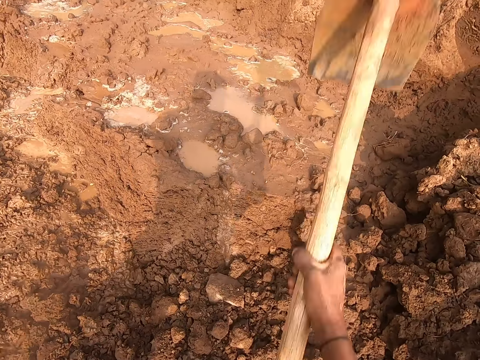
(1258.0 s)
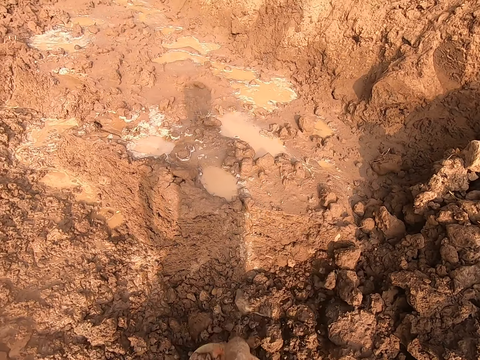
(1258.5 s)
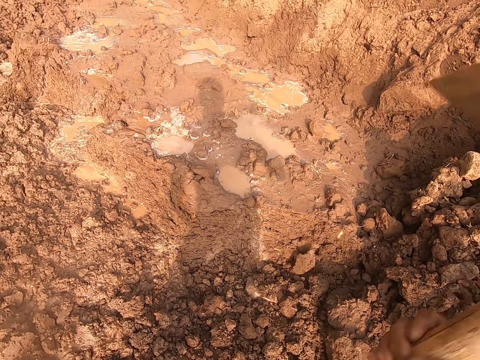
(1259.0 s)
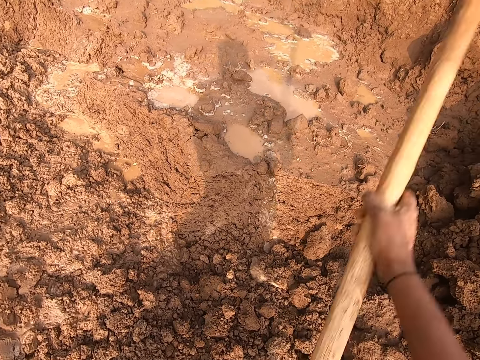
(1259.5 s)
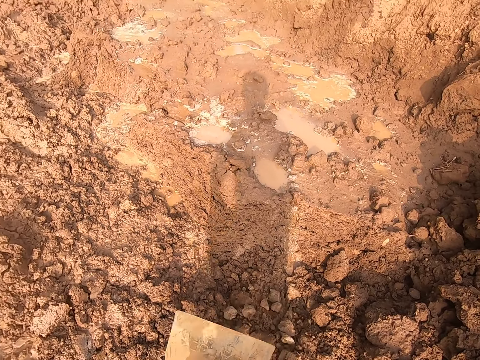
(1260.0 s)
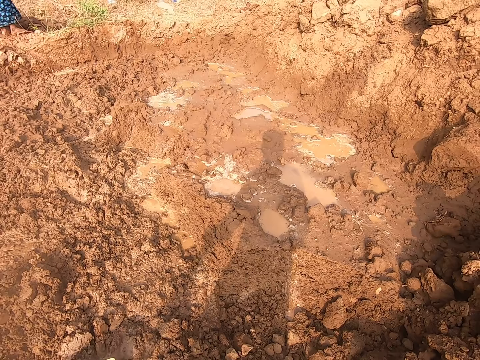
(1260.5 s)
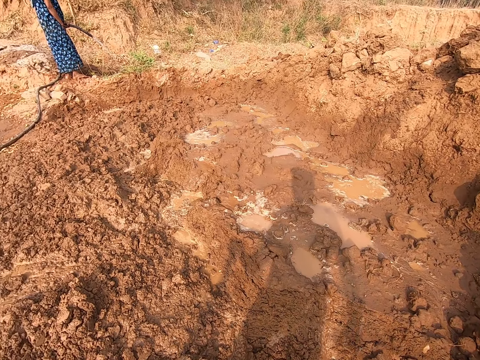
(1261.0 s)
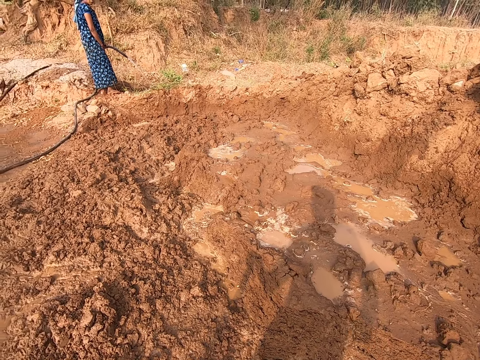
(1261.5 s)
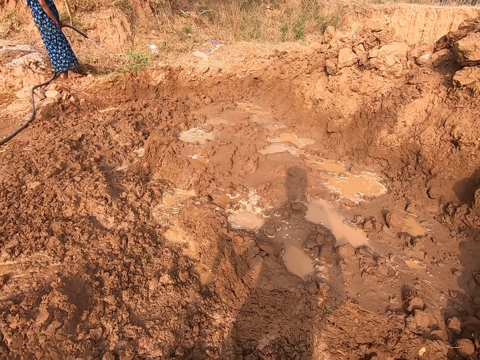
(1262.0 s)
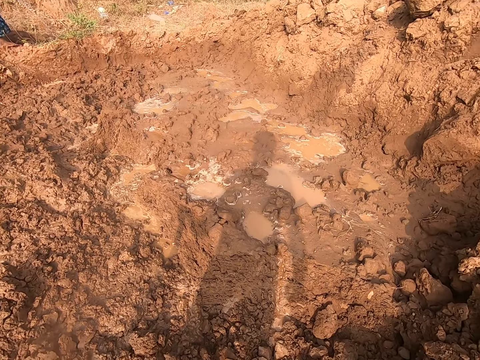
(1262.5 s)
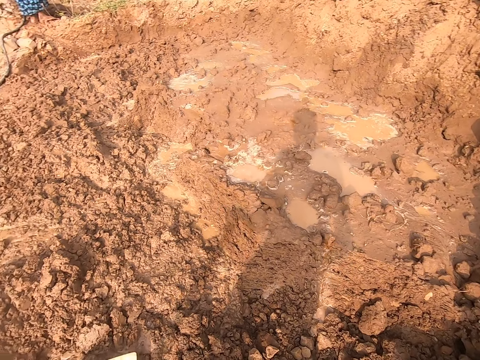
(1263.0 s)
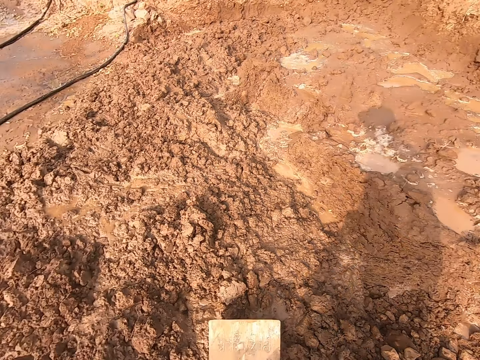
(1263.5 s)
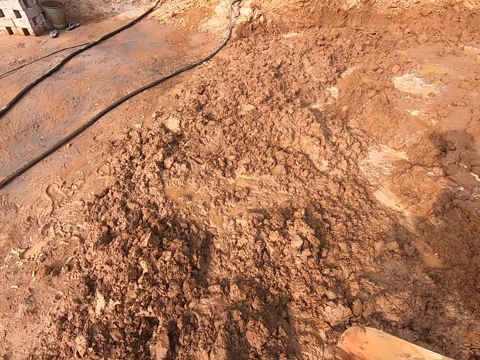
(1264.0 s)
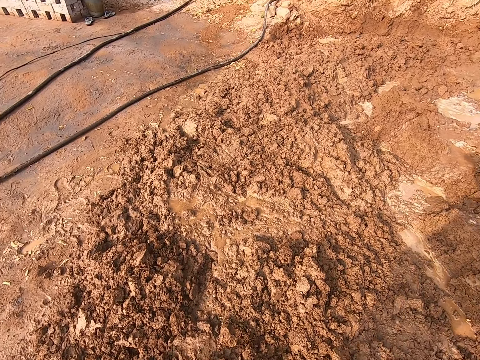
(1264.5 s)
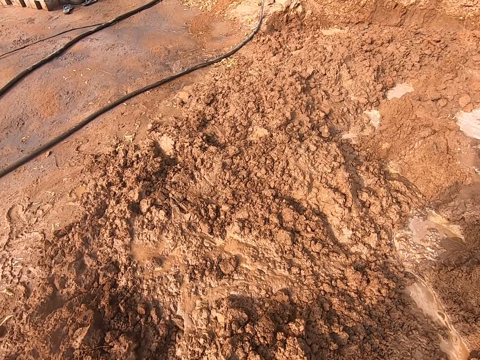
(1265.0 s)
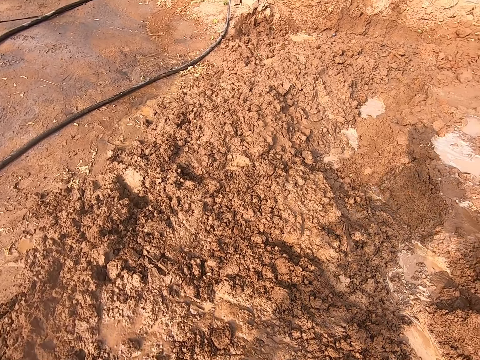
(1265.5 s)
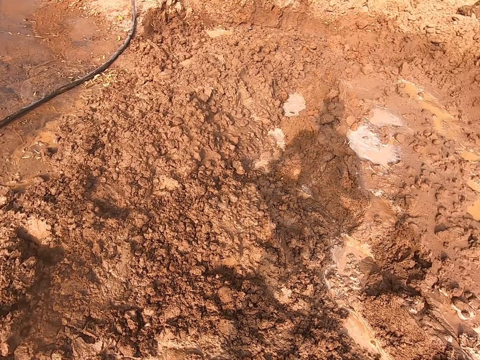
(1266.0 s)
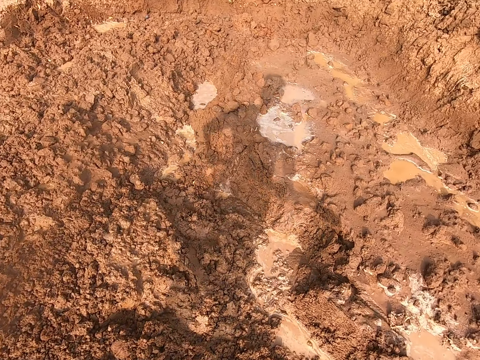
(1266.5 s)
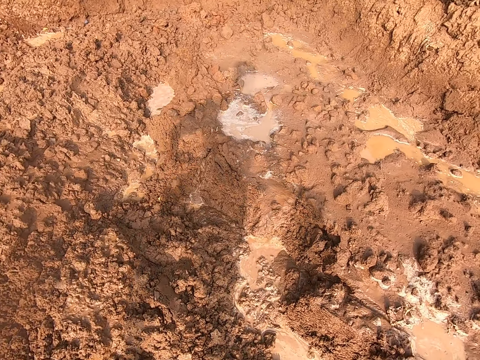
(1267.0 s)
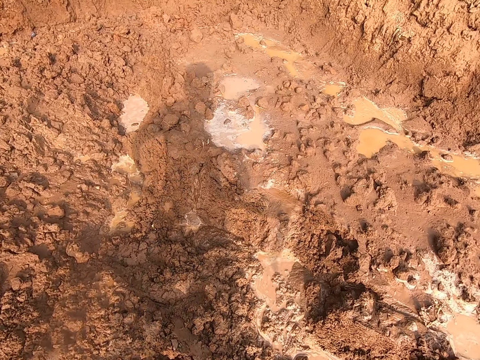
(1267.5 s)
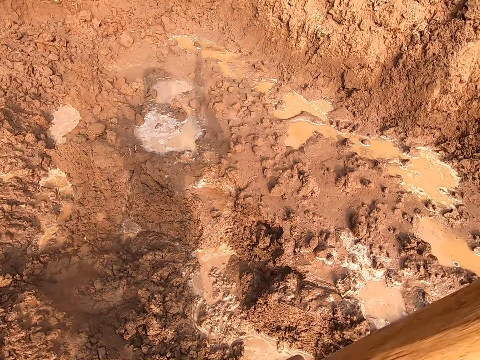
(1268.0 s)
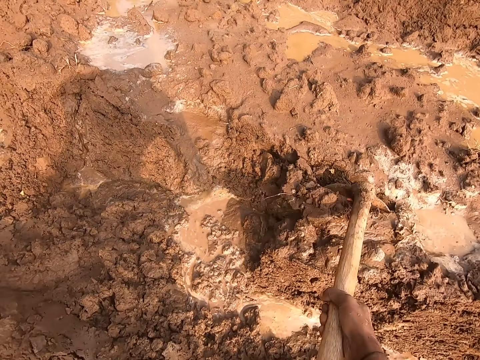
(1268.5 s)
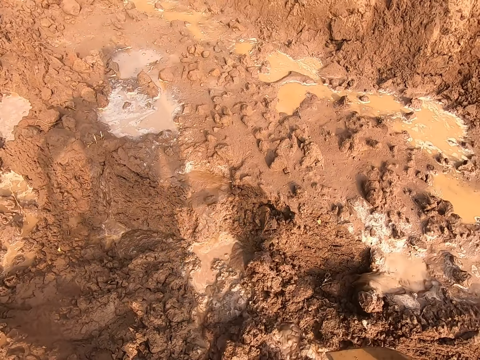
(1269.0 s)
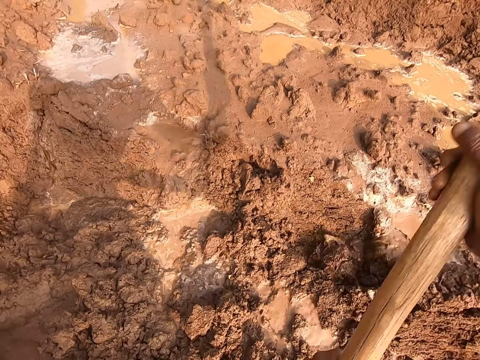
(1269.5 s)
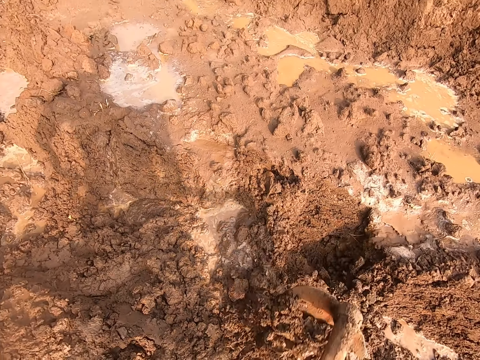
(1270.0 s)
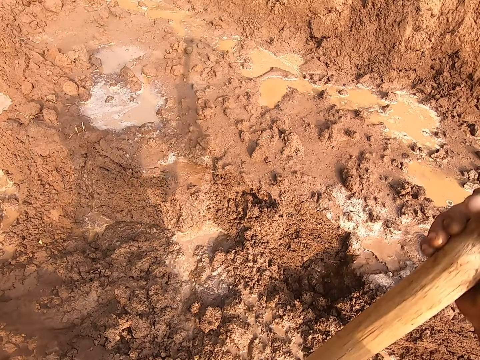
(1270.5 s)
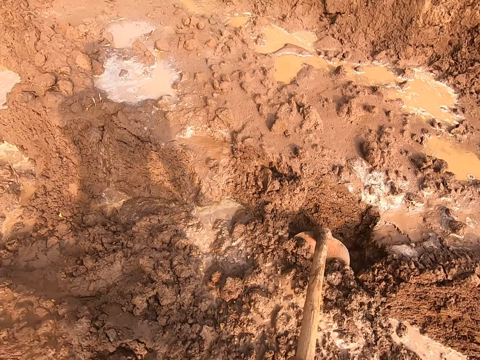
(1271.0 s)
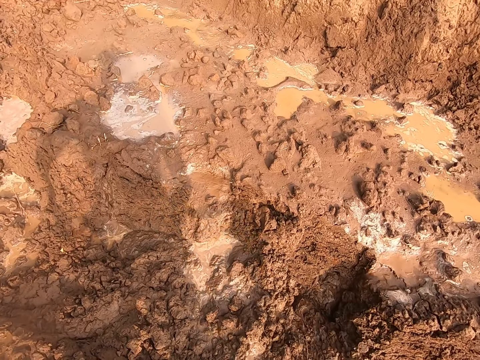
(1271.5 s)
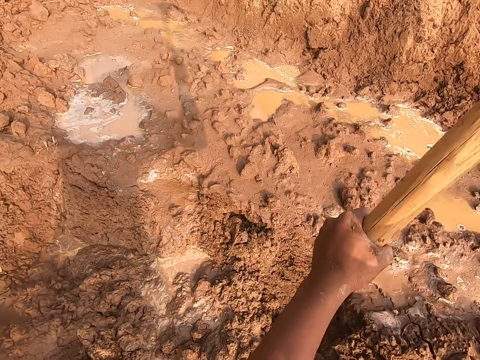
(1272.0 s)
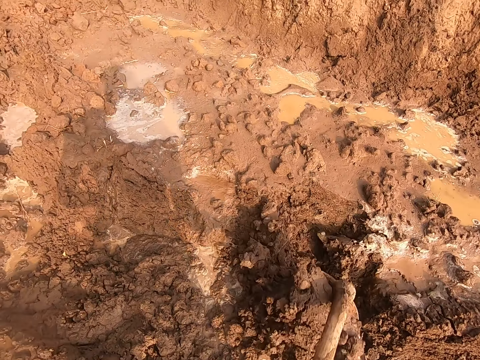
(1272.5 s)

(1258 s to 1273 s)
The camera wearer hits the hoe in his hands on the ground. A lady converses with the camera wearer. The camera wearer stands. He moves forward. He digs the heap of sand with the hoe in his hands.

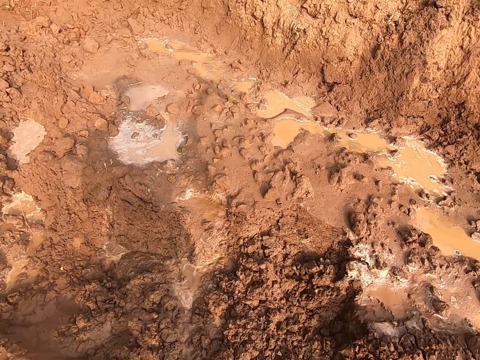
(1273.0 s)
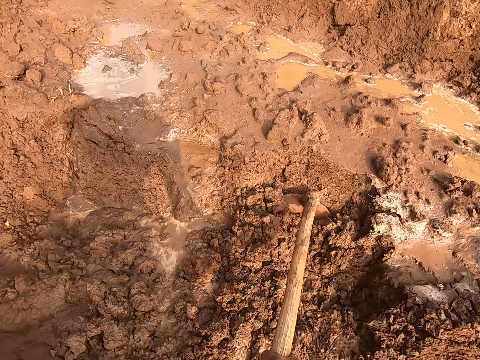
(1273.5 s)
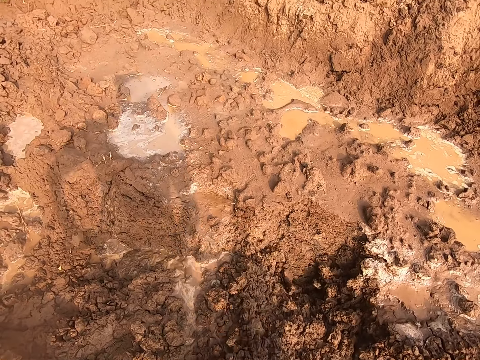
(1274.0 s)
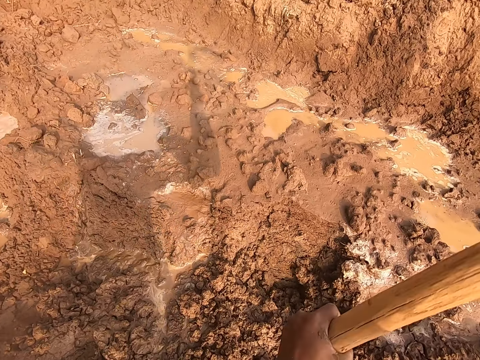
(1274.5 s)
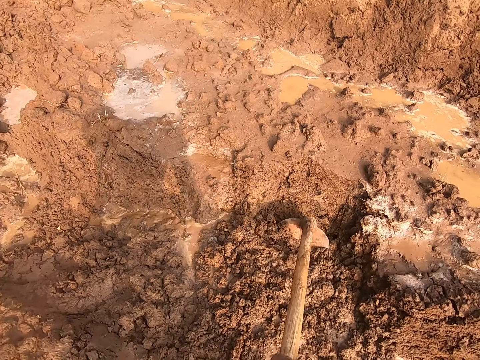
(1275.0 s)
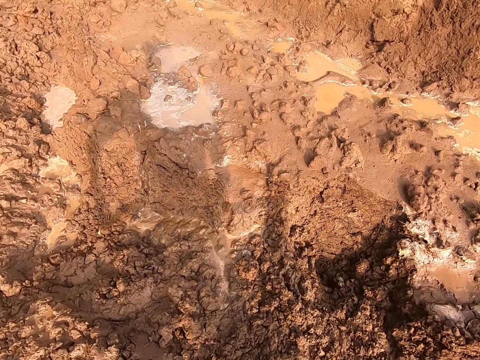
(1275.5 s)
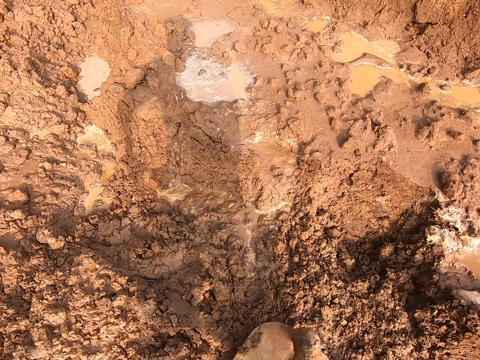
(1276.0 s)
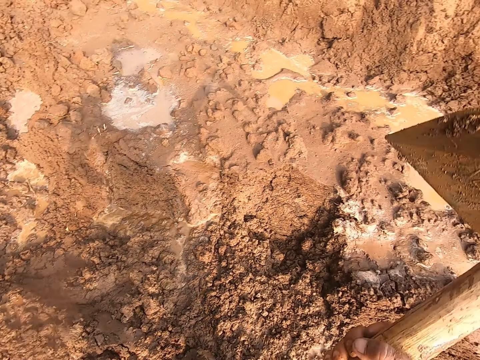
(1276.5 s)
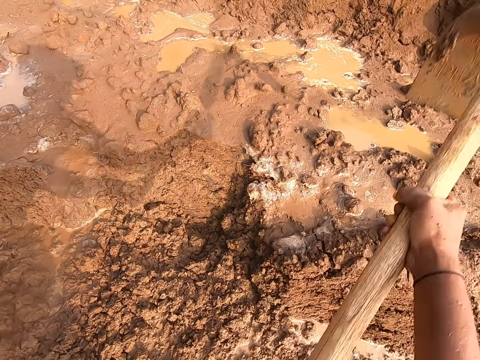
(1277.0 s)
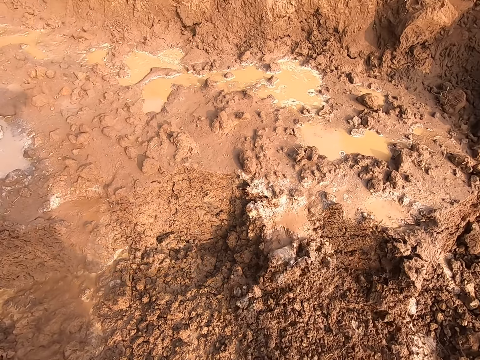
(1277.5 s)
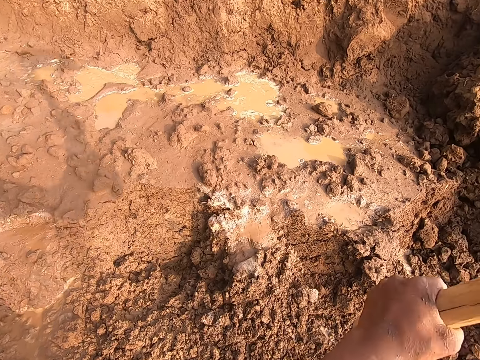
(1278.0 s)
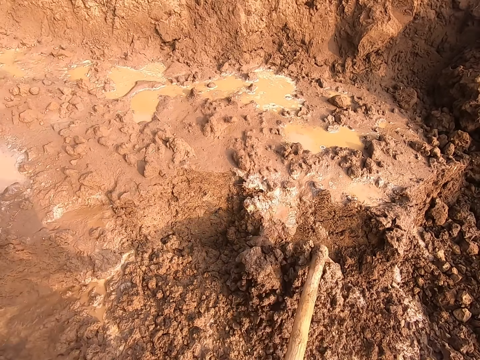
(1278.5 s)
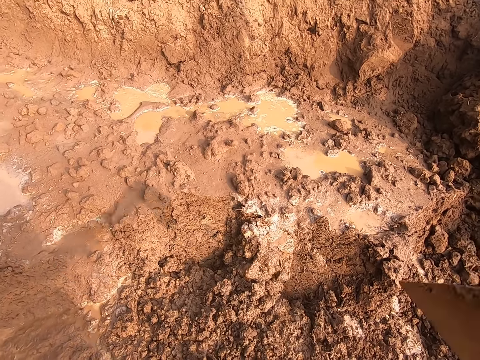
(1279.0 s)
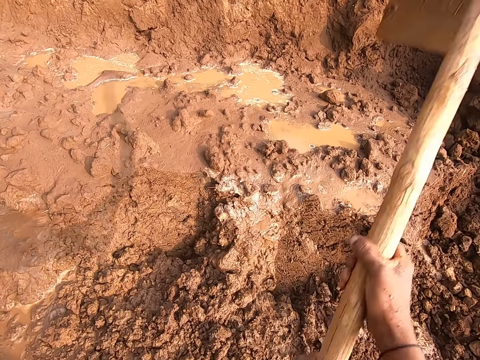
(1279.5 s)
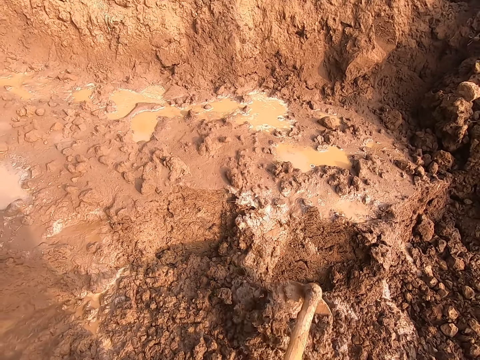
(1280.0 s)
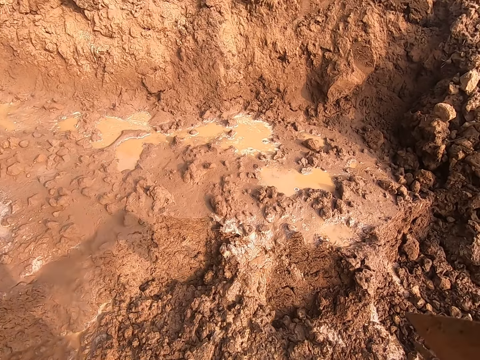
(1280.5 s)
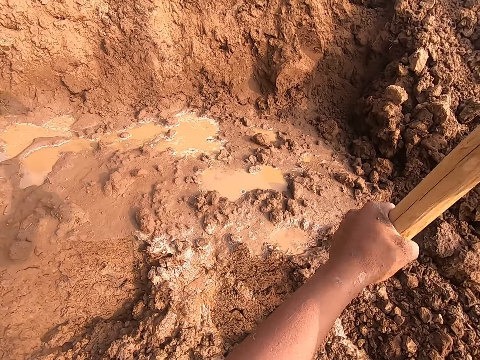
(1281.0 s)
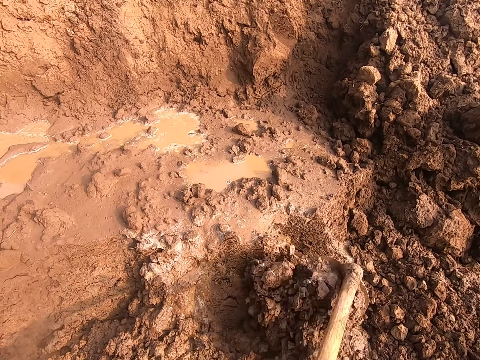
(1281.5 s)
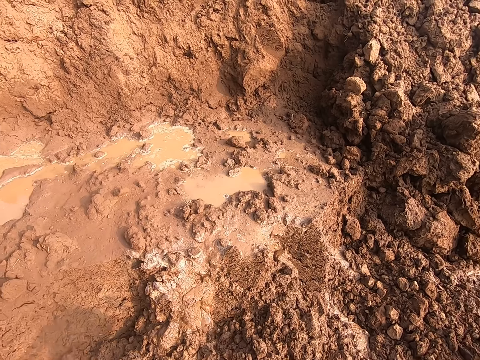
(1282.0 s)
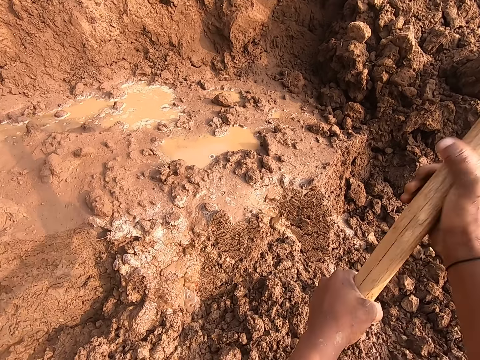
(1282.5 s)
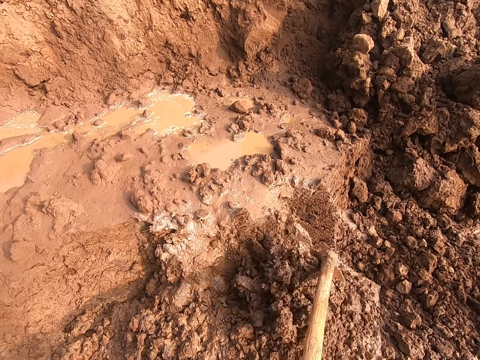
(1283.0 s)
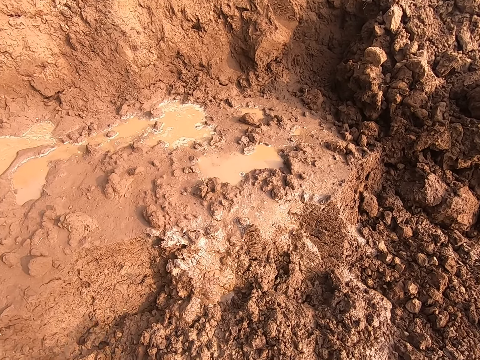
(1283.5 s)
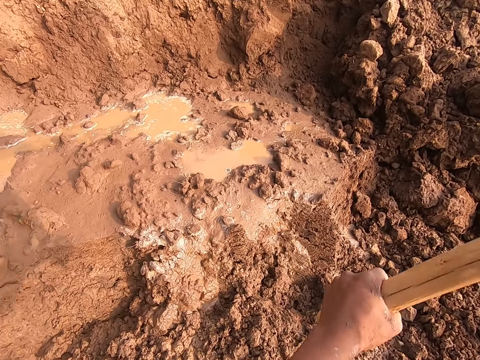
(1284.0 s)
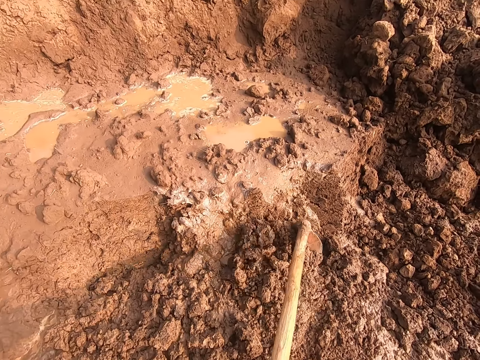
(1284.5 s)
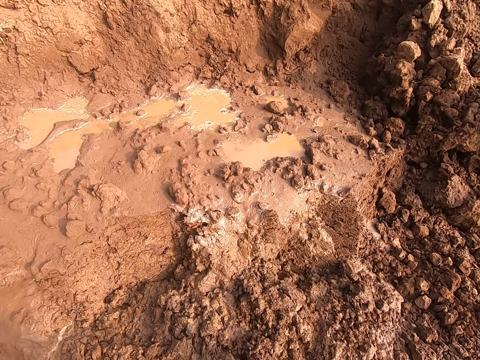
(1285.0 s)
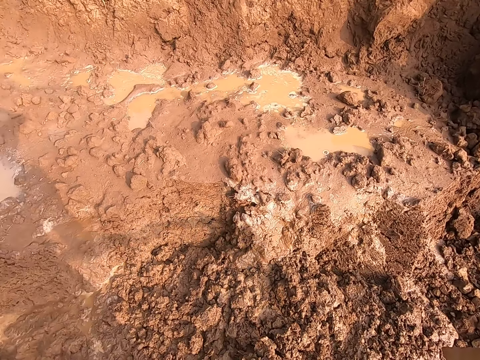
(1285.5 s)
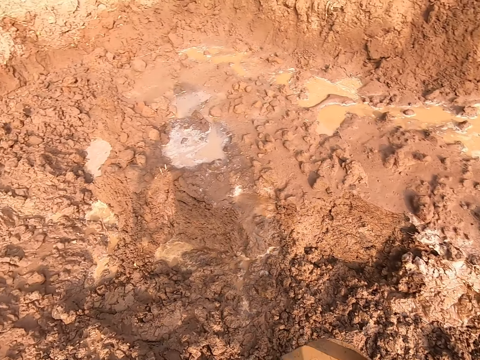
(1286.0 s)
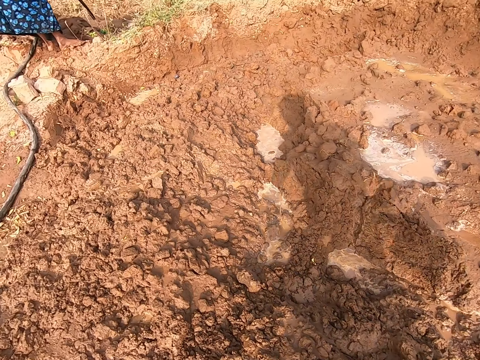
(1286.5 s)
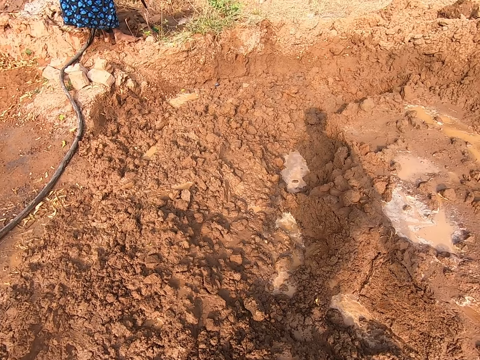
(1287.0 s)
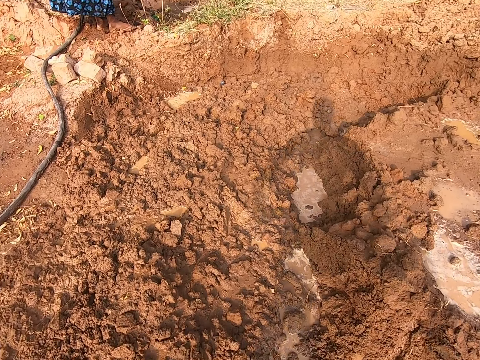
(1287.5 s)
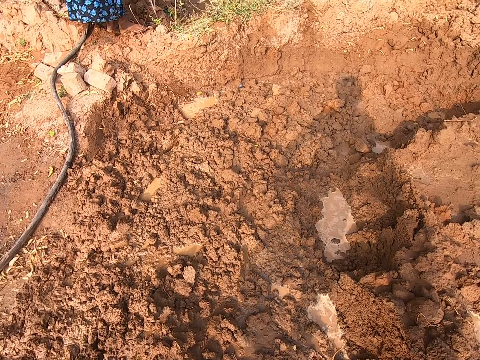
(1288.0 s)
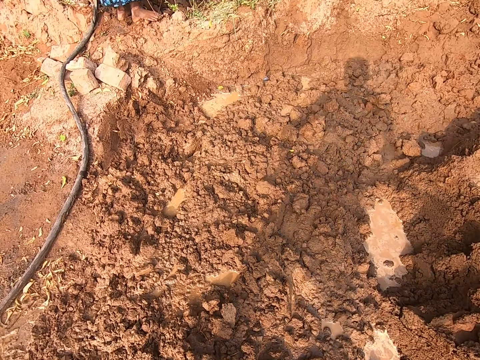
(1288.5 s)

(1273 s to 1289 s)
The camera wearer steps back.
